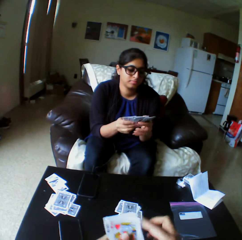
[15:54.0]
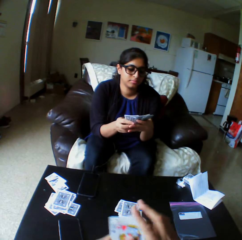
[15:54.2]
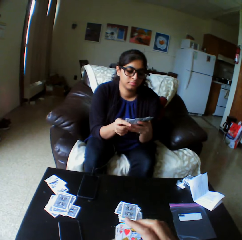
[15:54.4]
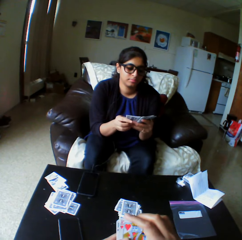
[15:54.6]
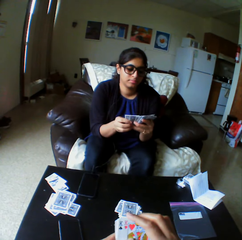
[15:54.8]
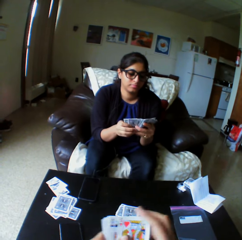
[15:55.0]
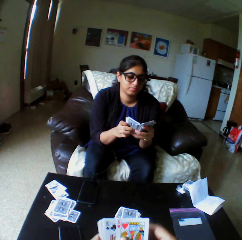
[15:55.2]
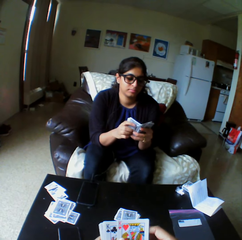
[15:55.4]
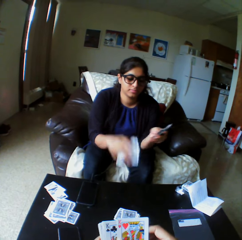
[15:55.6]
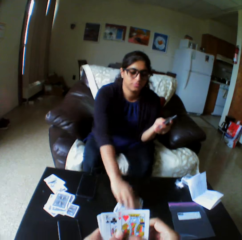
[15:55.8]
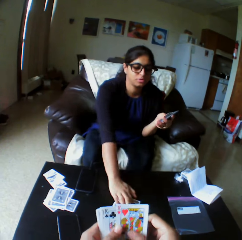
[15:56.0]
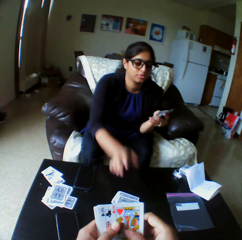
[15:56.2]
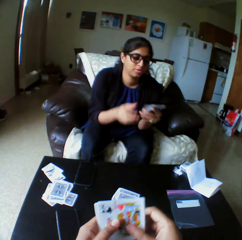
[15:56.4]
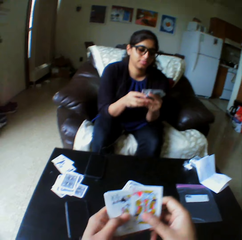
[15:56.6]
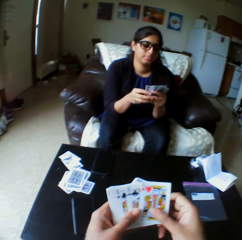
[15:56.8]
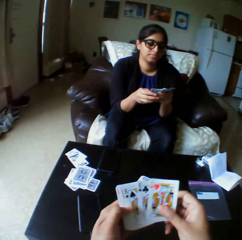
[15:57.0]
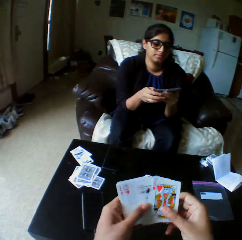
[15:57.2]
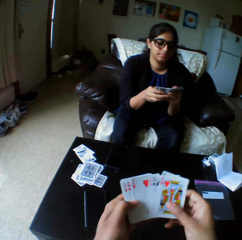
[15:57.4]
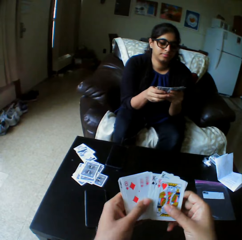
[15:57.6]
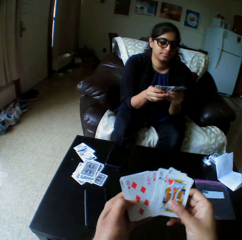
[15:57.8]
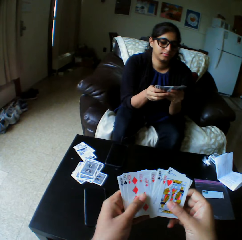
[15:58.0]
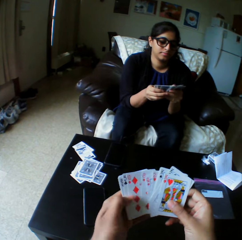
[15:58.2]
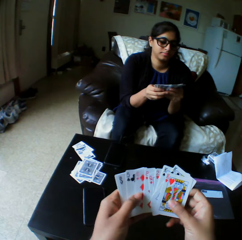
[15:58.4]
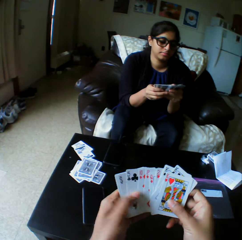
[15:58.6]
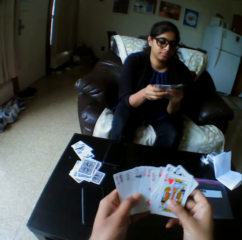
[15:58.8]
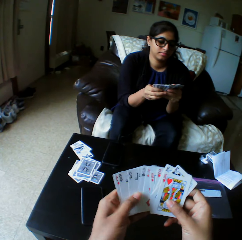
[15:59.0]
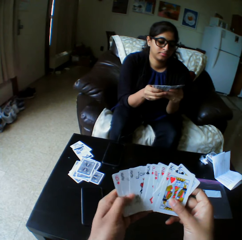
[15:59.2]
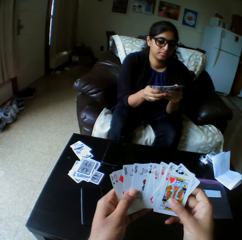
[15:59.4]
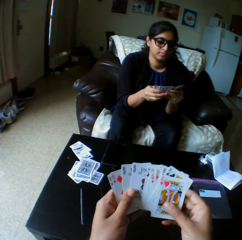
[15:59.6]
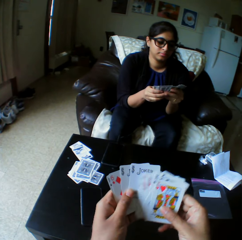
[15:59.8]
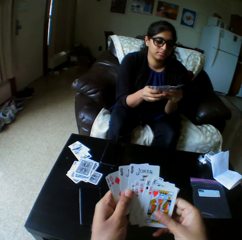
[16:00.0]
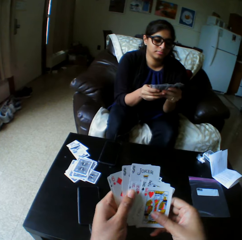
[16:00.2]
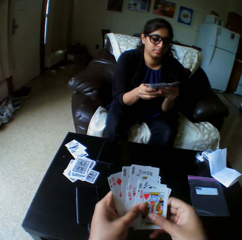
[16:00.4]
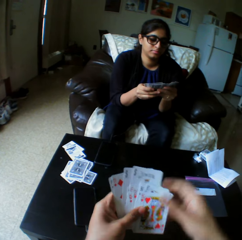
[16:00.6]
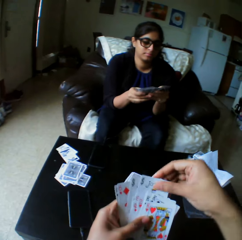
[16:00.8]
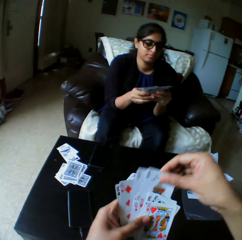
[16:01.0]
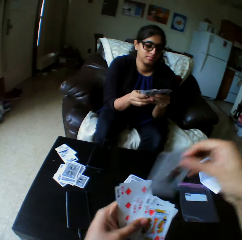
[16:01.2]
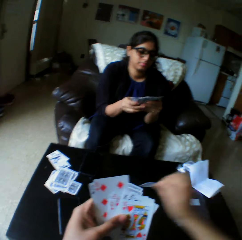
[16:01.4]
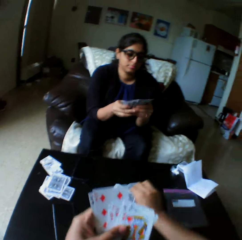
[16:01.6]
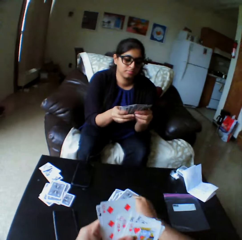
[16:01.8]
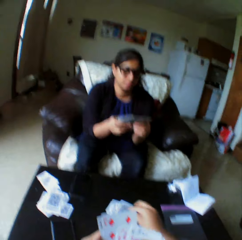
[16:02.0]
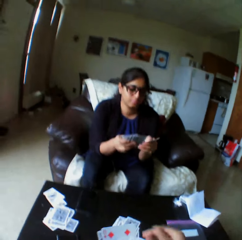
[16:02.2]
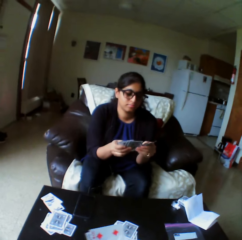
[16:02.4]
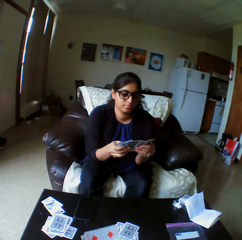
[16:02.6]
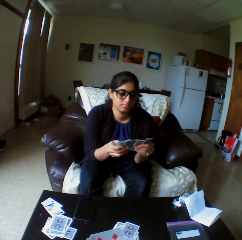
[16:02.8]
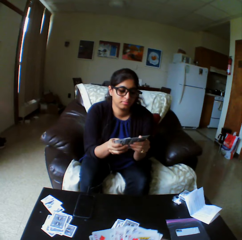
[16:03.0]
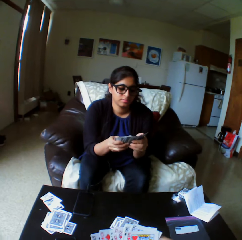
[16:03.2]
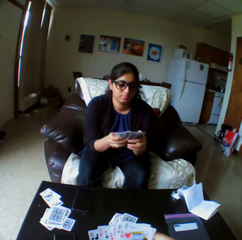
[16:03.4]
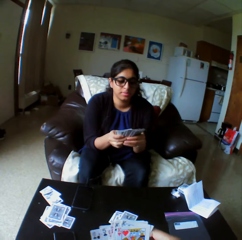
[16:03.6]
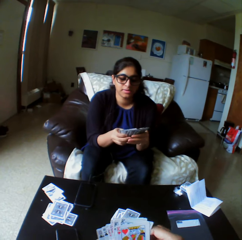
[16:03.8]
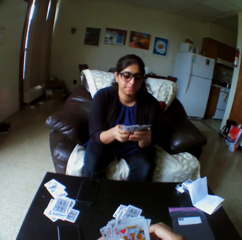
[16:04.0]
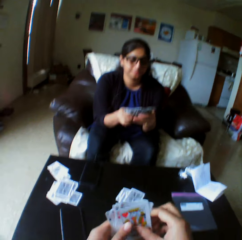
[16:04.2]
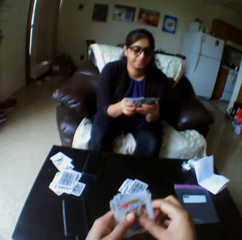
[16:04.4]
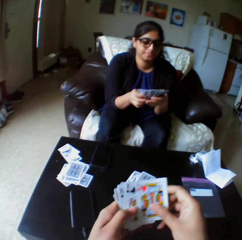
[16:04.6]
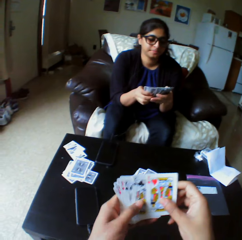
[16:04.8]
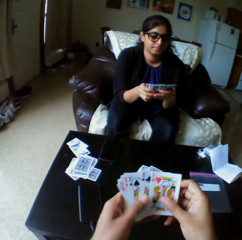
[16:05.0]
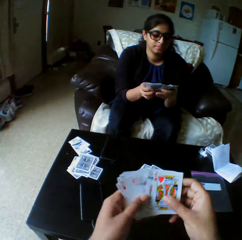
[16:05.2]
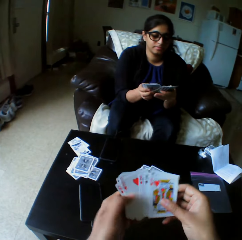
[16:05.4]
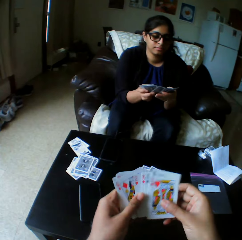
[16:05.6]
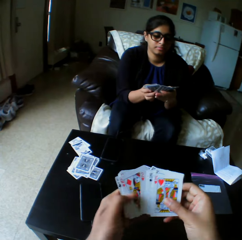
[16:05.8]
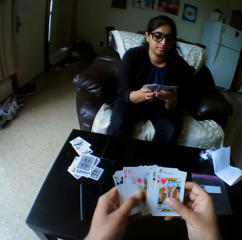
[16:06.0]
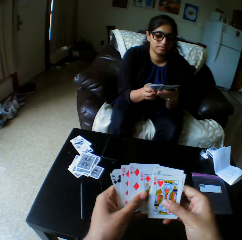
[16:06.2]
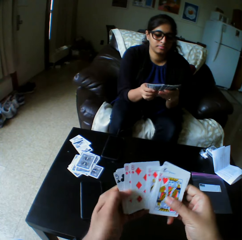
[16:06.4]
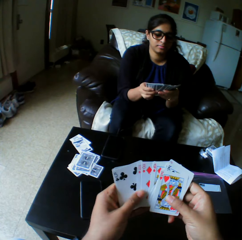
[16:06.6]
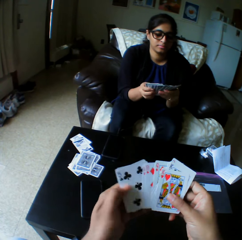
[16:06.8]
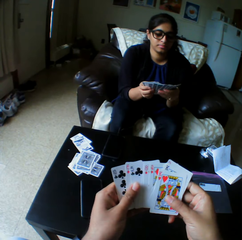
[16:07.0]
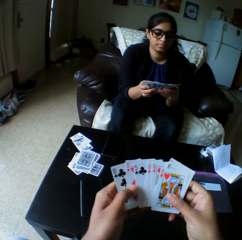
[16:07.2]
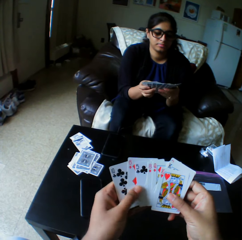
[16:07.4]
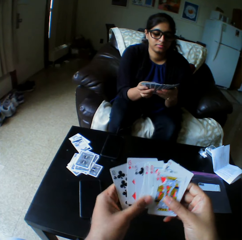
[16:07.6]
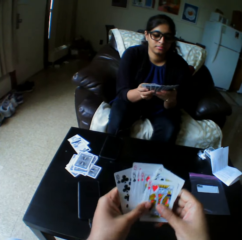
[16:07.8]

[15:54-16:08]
The camera wearer shuffles the cards with both hands. A woman drops a card on the table with the right hand, shuffles the cards with both hands and arranges the play cards. The camera wearer takes the play cards. They take the play card. They drop the card on the table with the right hand. They shuffle the cards with both hands and arrange the play cards.

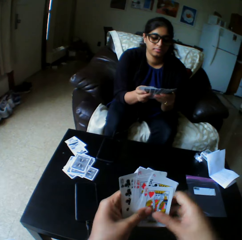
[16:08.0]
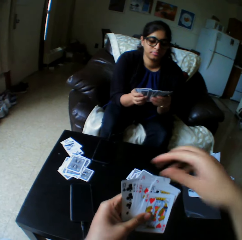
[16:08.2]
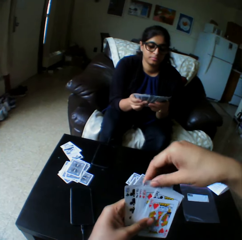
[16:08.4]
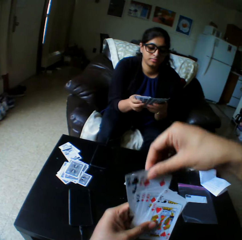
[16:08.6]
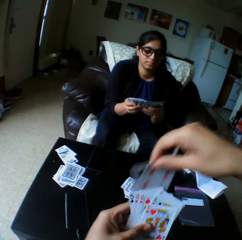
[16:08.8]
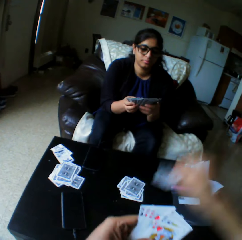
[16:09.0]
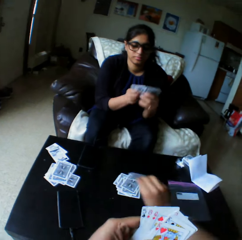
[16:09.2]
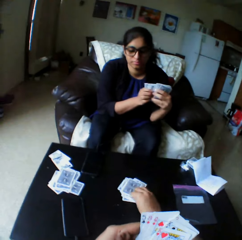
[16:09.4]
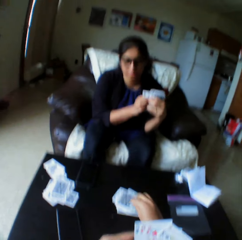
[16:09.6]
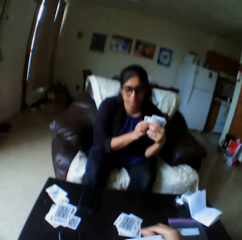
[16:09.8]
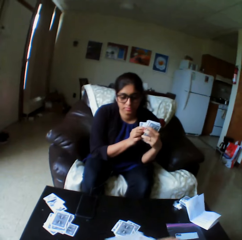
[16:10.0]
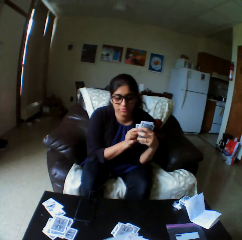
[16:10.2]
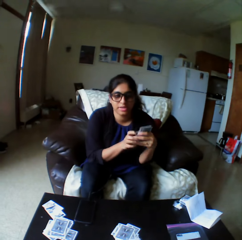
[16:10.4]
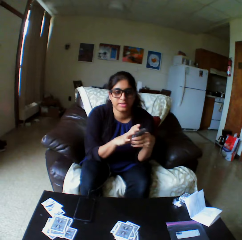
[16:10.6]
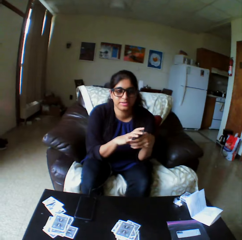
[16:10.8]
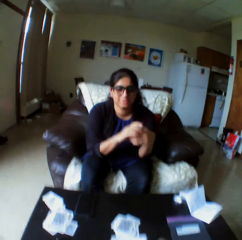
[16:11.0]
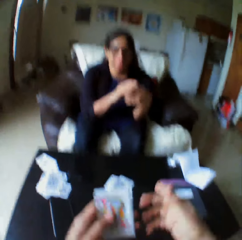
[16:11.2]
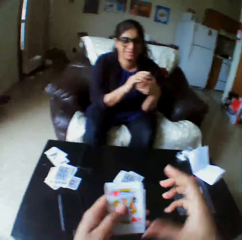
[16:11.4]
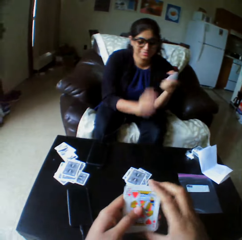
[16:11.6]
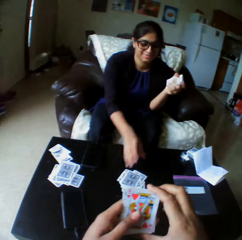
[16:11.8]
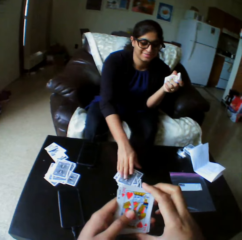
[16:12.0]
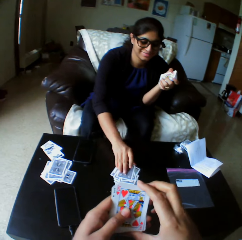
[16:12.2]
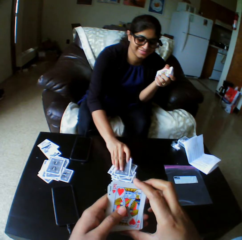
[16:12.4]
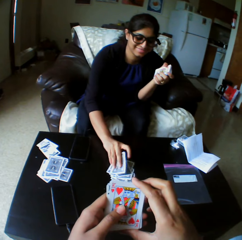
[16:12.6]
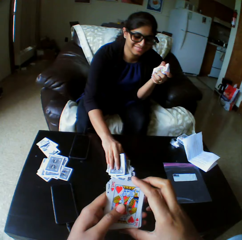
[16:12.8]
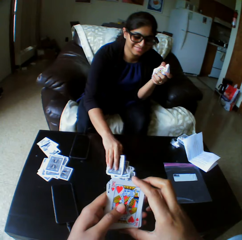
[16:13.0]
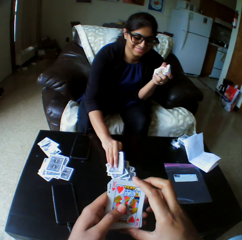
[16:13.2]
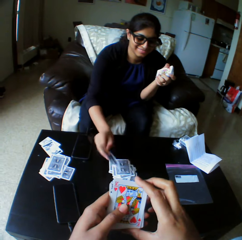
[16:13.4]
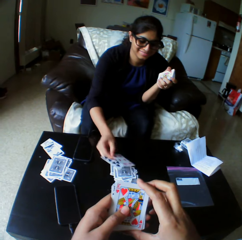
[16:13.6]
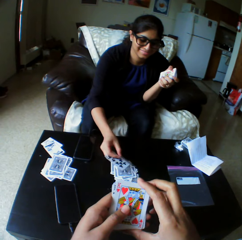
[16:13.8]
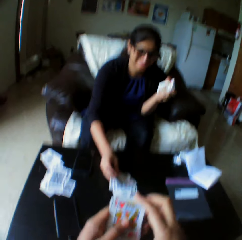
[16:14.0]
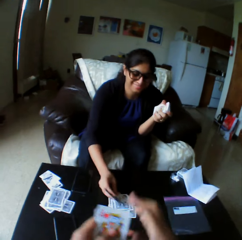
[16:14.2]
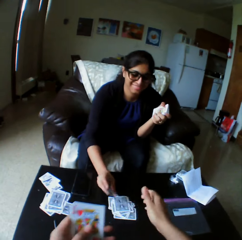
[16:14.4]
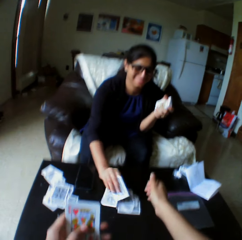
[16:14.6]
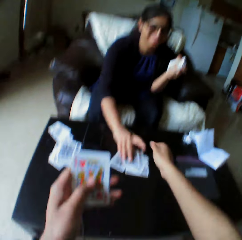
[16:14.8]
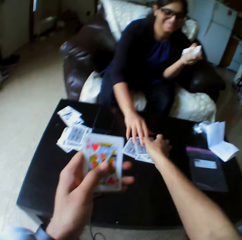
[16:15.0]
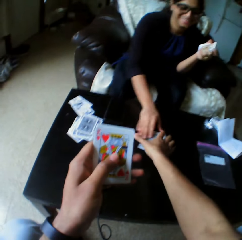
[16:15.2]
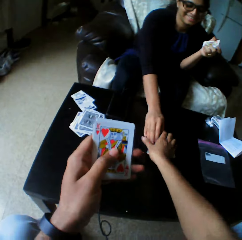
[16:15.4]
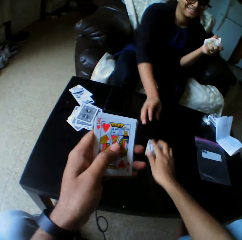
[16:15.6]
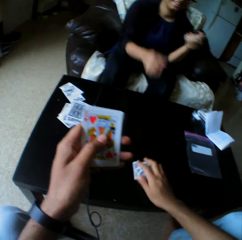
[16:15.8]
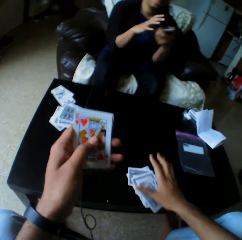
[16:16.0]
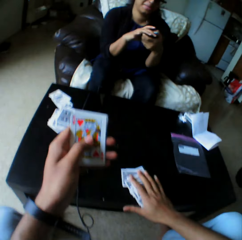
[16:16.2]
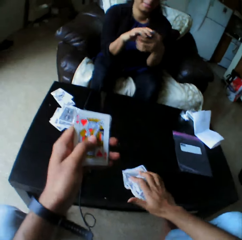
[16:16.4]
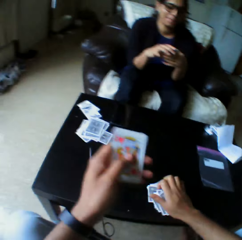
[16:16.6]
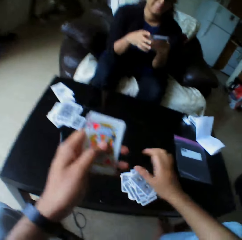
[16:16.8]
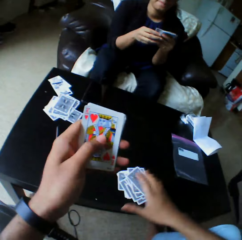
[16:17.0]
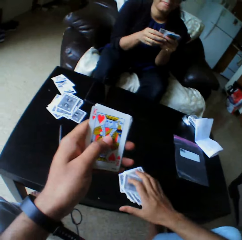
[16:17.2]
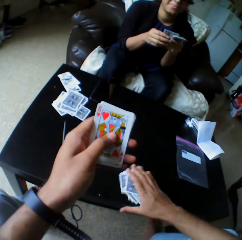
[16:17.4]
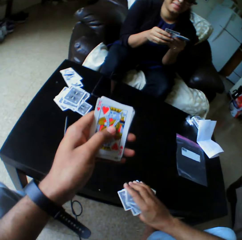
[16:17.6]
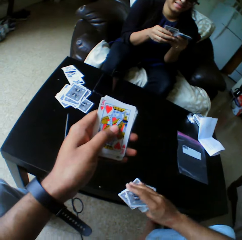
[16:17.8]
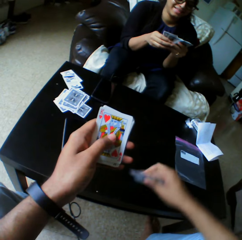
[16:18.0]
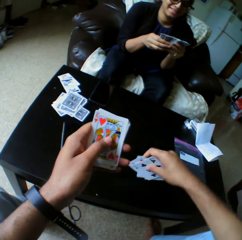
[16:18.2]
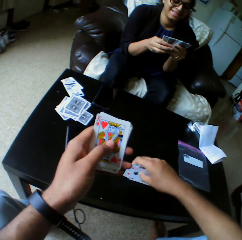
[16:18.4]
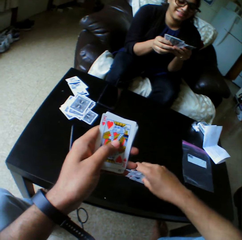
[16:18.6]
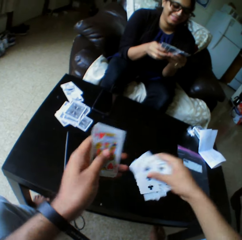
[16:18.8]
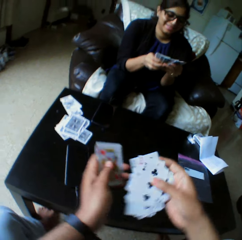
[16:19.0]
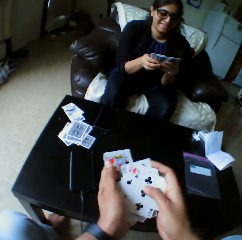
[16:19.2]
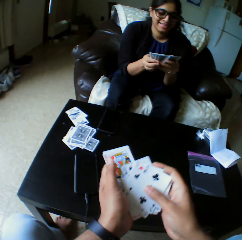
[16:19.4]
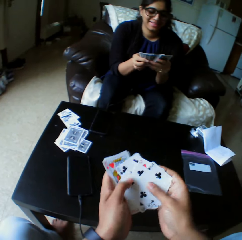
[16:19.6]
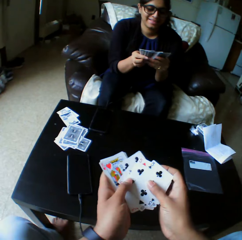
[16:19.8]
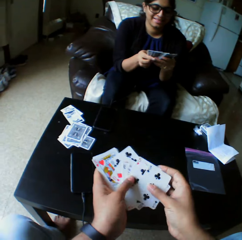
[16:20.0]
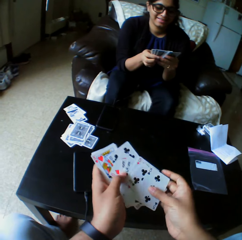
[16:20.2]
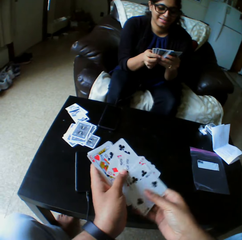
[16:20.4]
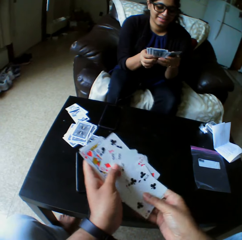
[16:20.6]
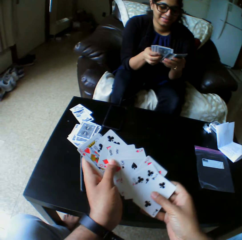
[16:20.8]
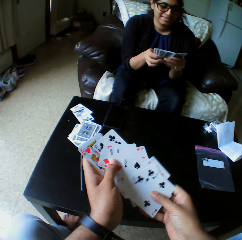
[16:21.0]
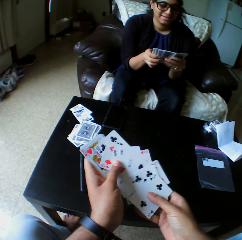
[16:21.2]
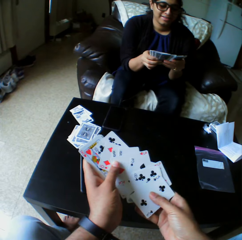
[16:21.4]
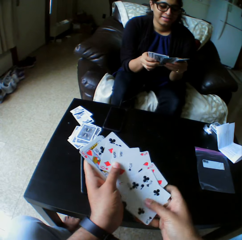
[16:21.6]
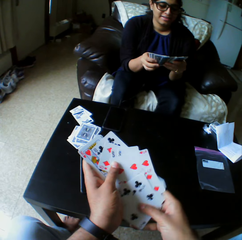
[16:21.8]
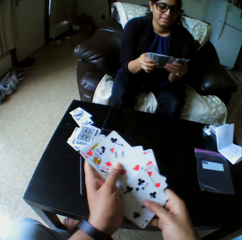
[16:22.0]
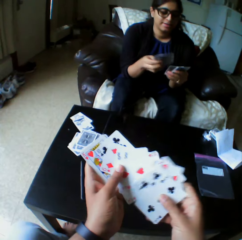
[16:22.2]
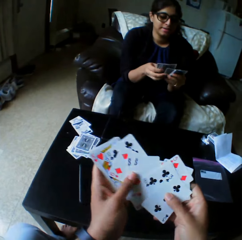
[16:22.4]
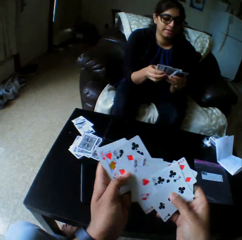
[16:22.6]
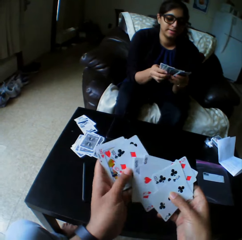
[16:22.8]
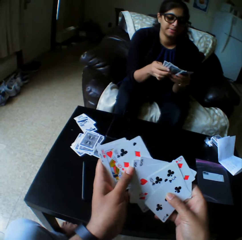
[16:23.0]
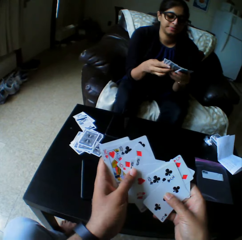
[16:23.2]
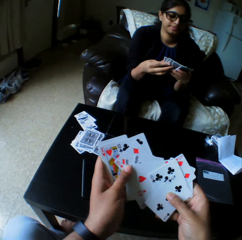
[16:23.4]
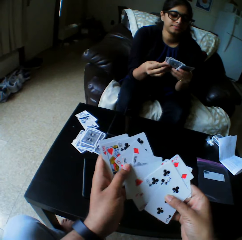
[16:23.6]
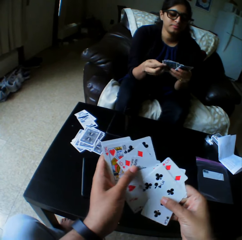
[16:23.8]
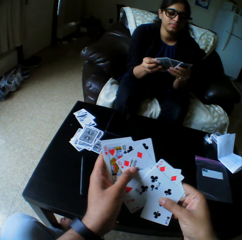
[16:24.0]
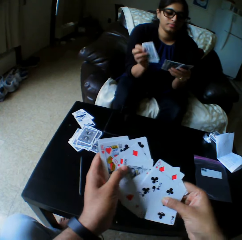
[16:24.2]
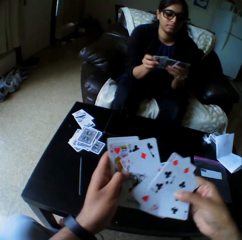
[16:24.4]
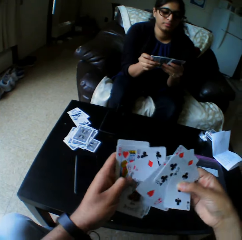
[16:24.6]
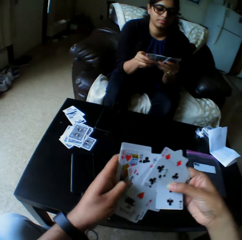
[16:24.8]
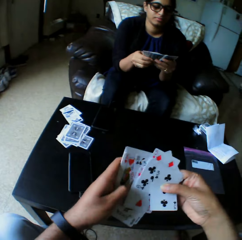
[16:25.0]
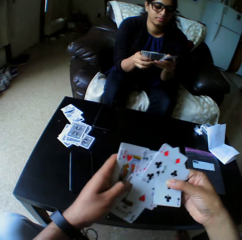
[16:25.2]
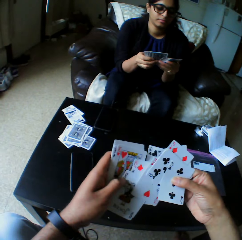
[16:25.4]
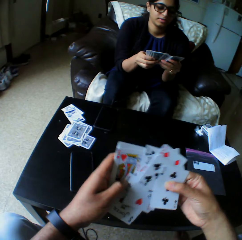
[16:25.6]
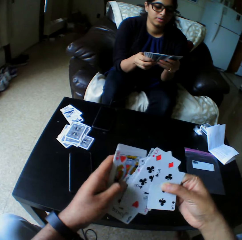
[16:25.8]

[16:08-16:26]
The camera wearer takes the play card. They drop the card on the table with the right hand. A woman looks at the play cards, takes the play cards and turns the cards with the right hand. The camera wearer collects the cards from the woman with the right hand. The woman shuffles the cards with both hands. The camera wearer picks a card from the table with the right hand. They shuffle the cards with both hands and arrange the play cards.
